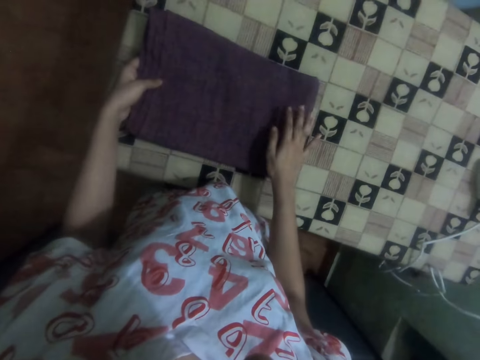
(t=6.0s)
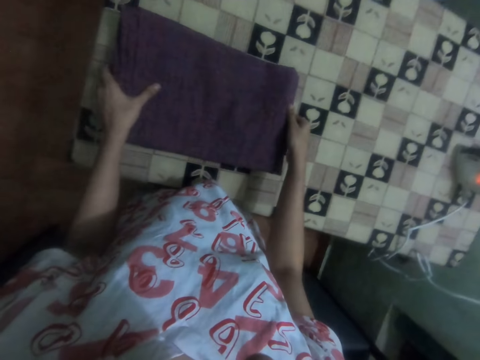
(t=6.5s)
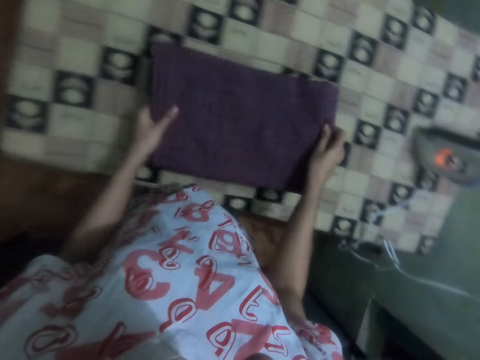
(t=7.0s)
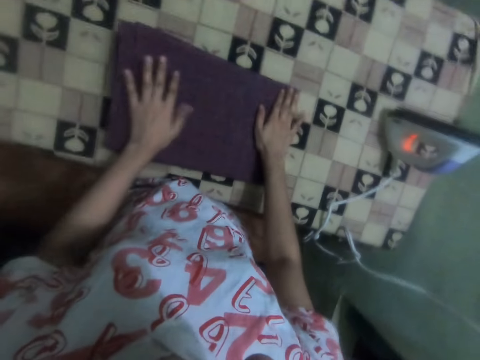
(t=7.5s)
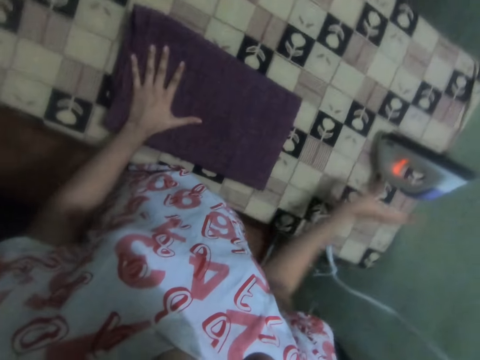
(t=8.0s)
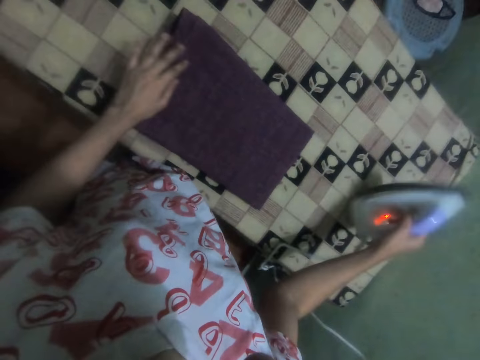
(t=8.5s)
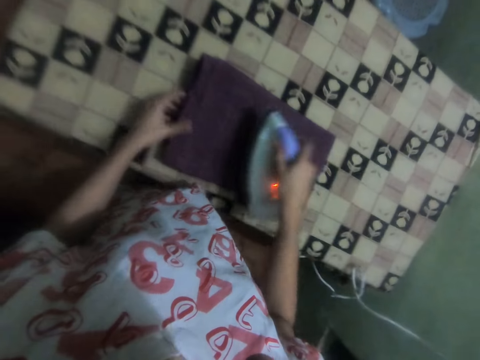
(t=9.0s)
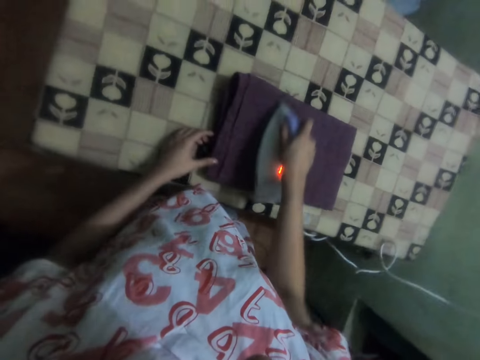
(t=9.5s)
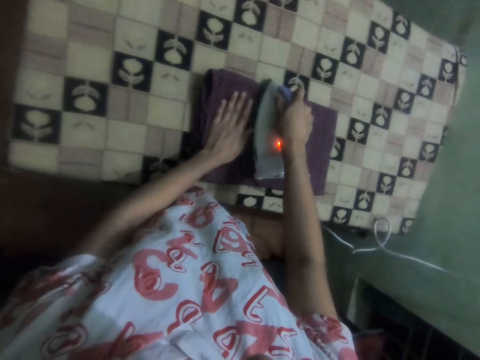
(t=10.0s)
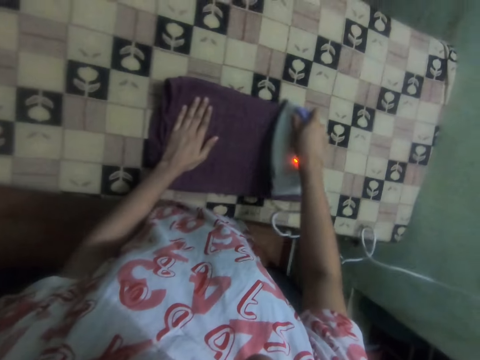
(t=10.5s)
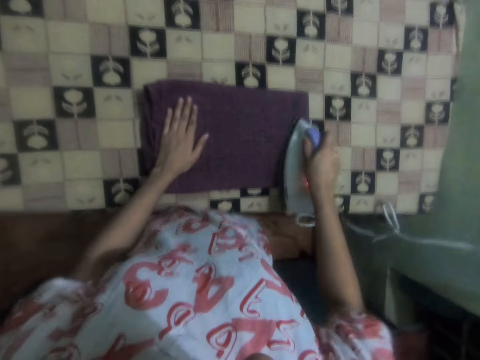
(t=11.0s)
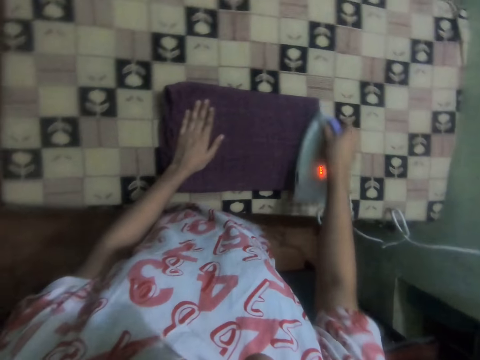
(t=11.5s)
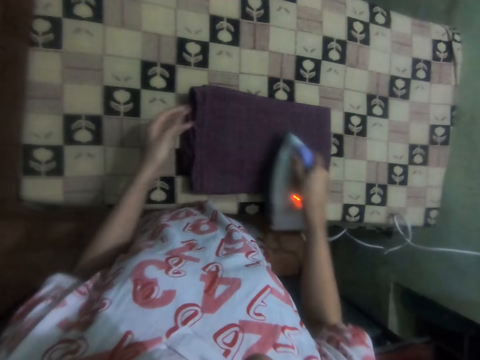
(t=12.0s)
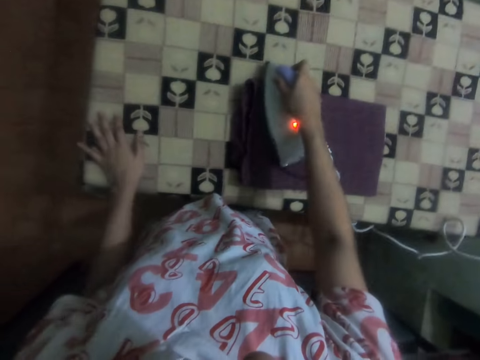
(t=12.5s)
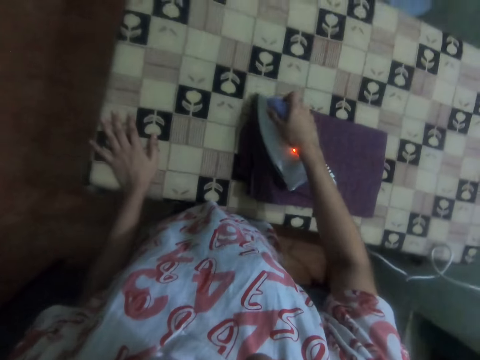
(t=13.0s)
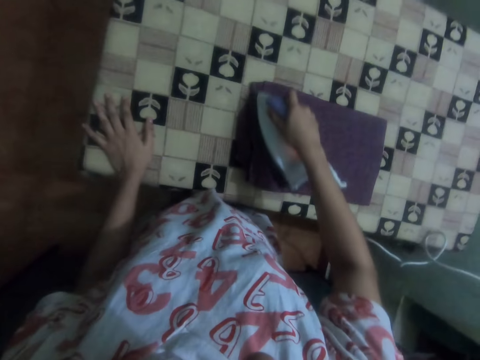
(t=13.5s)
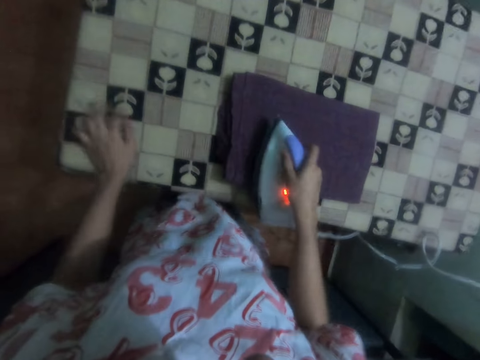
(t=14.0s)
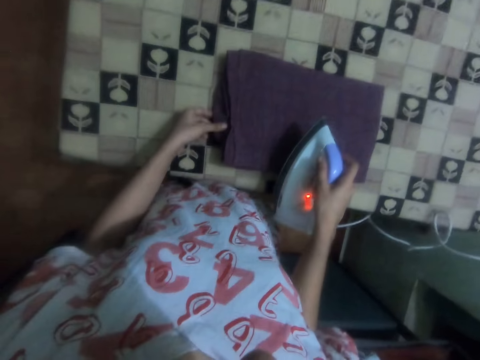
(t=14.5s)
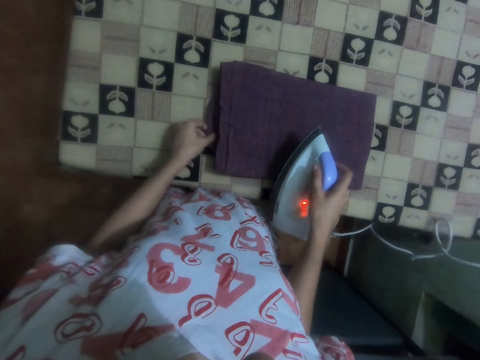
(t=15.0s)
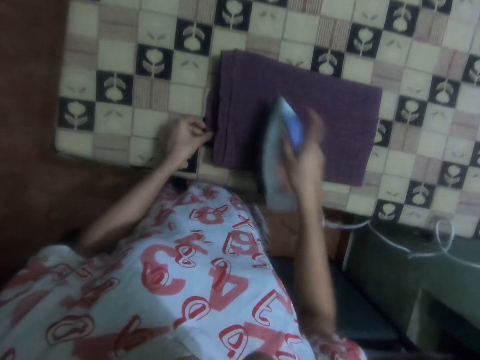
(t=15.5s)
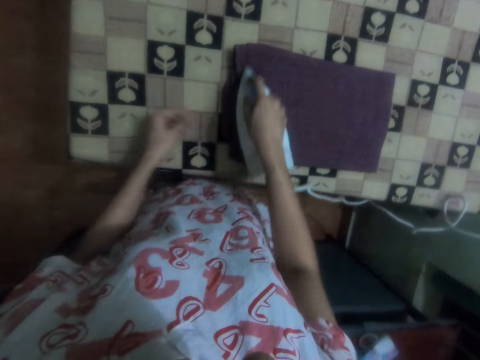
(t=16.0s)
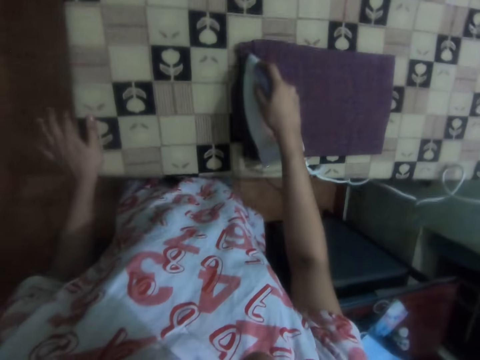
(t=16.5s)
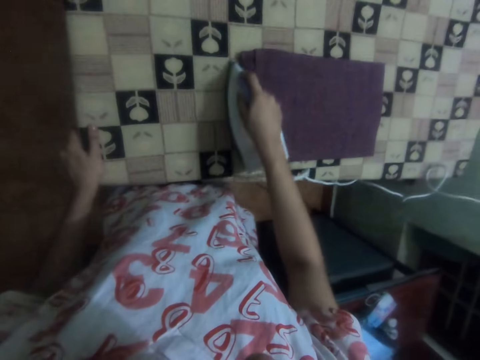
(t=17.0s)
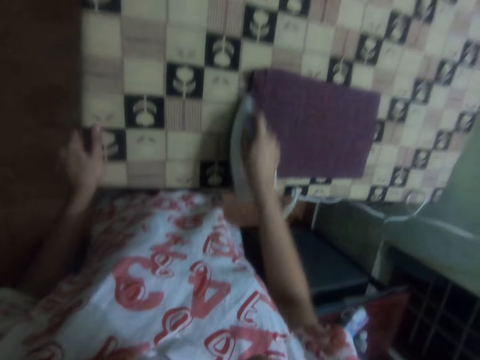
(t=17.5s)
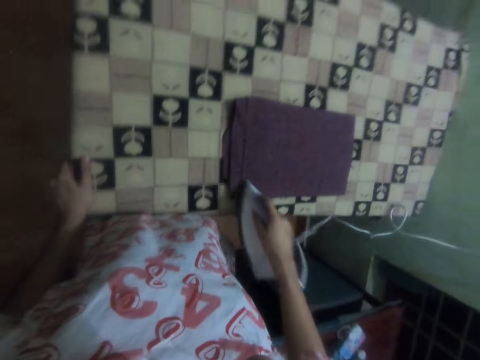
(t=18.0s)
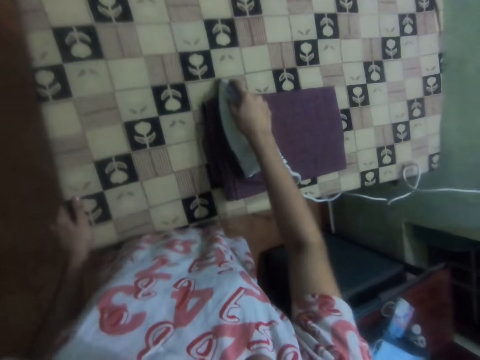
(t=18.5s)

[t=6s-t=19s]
The camera wearer moves the cloth on the table with both hands. They put the cloth on the table with both hands. They pick up the iron on the table with the right hand. They iron the cloth on the table with the iron. They adjust the cloth on the table. They iron the cloth with the iron.

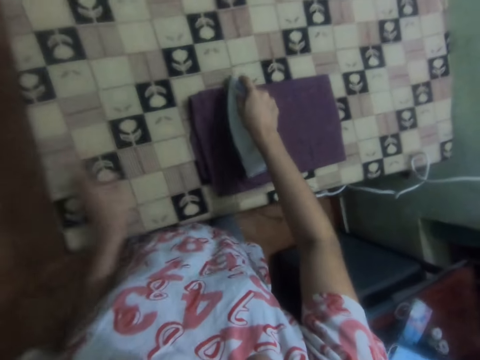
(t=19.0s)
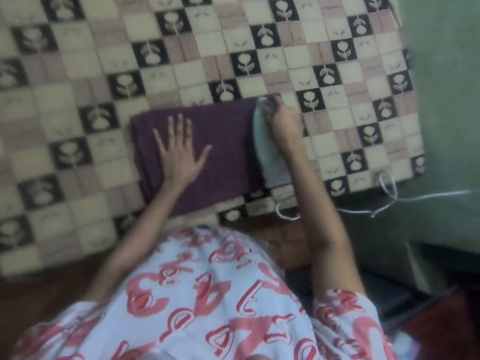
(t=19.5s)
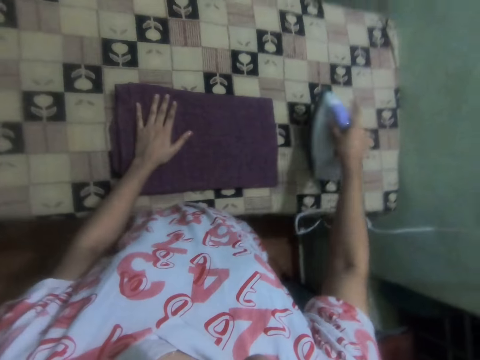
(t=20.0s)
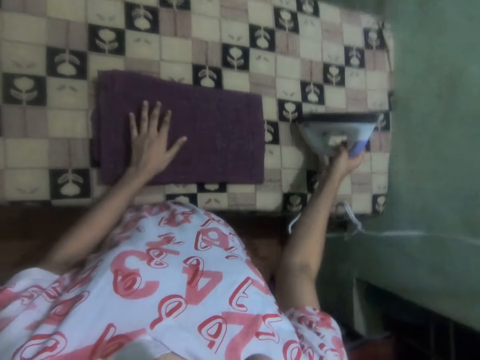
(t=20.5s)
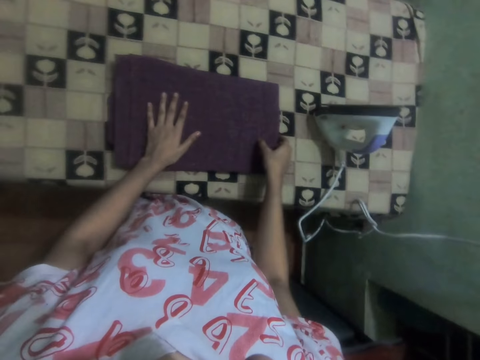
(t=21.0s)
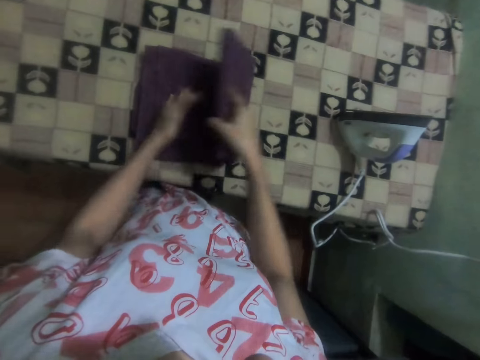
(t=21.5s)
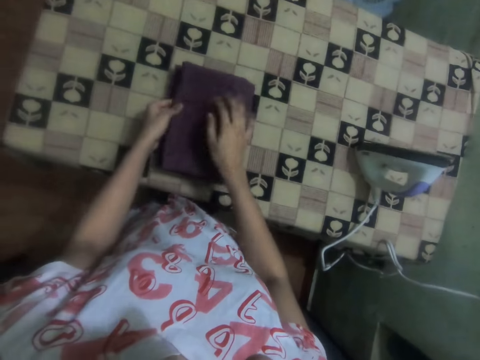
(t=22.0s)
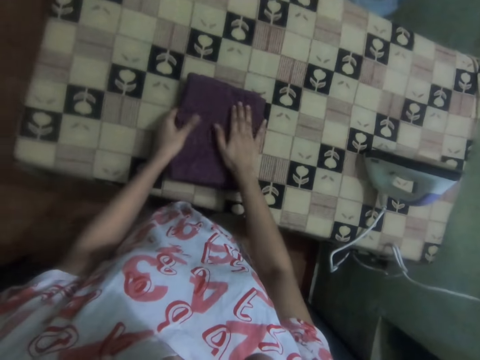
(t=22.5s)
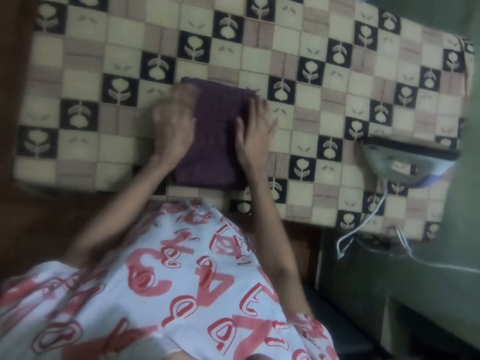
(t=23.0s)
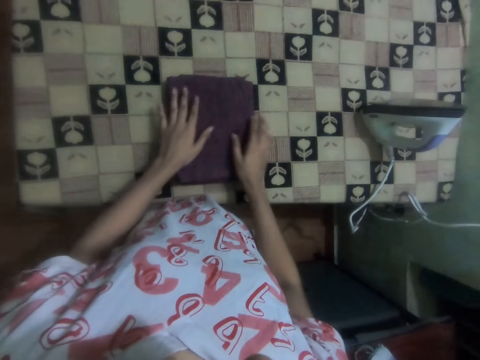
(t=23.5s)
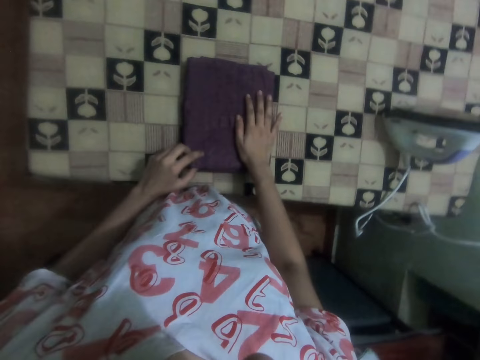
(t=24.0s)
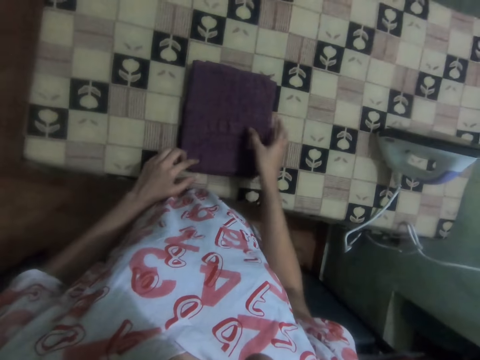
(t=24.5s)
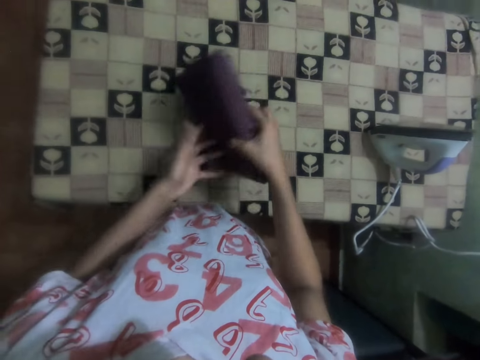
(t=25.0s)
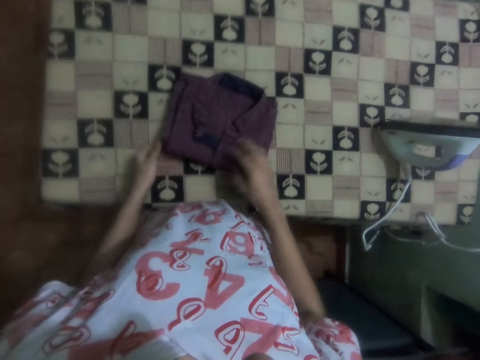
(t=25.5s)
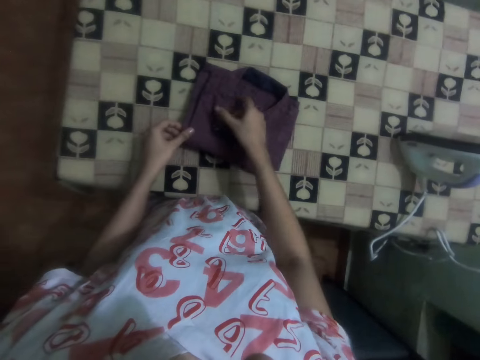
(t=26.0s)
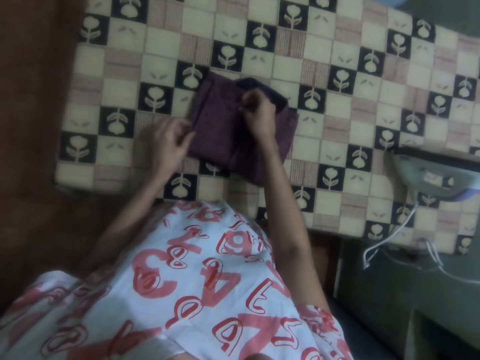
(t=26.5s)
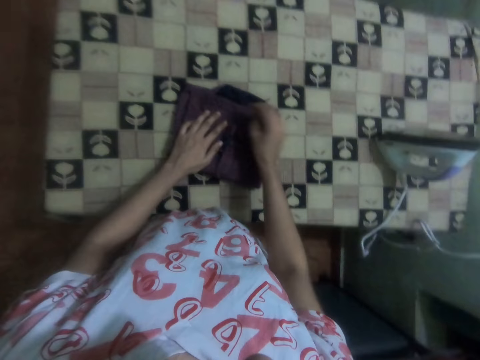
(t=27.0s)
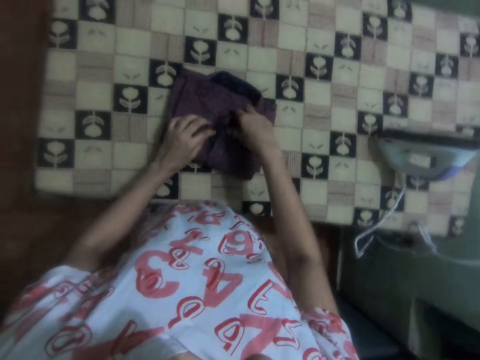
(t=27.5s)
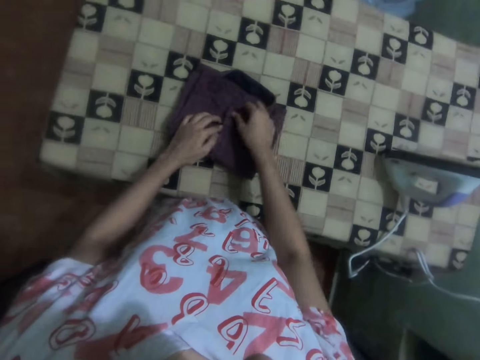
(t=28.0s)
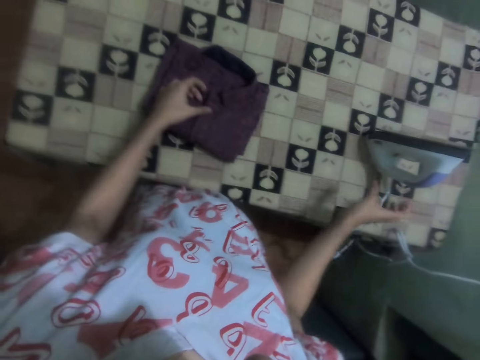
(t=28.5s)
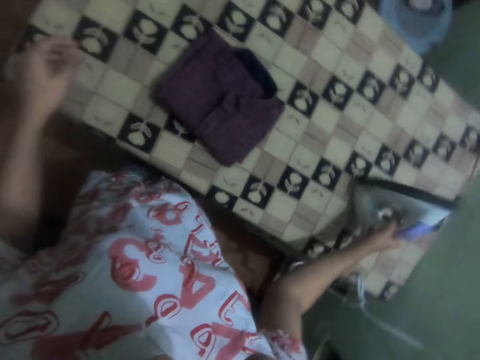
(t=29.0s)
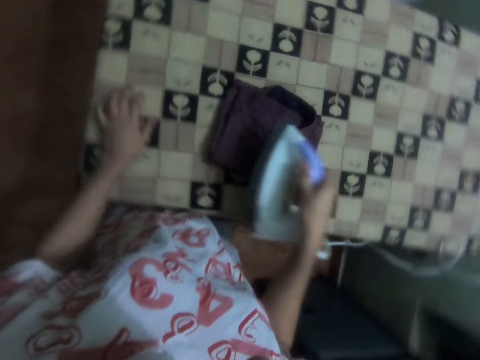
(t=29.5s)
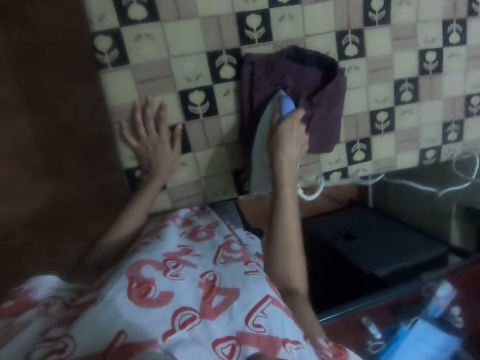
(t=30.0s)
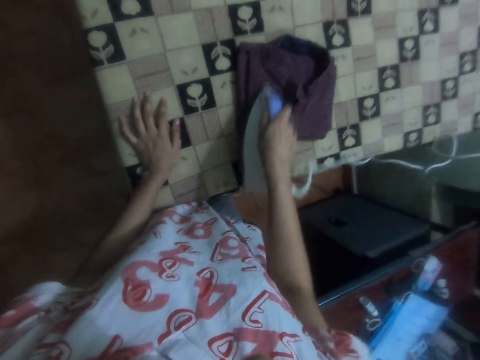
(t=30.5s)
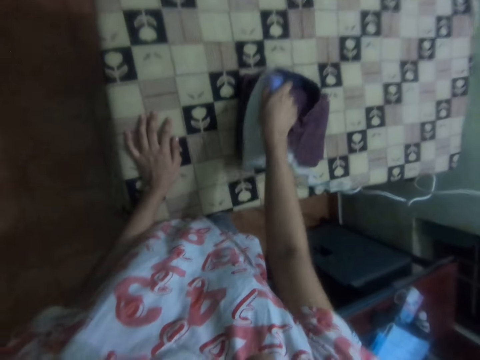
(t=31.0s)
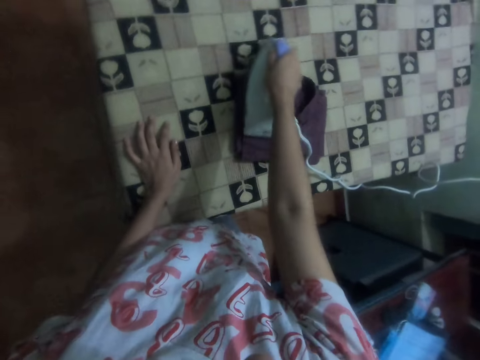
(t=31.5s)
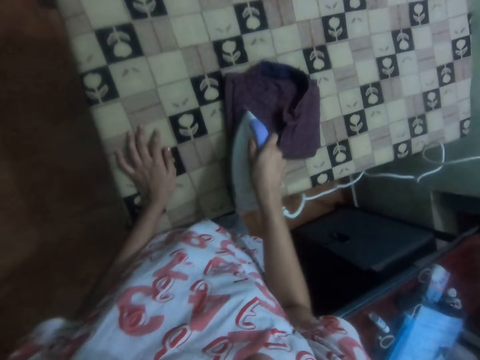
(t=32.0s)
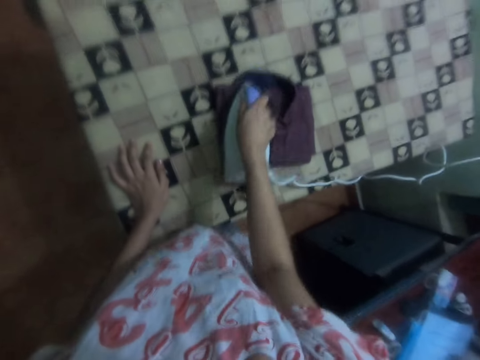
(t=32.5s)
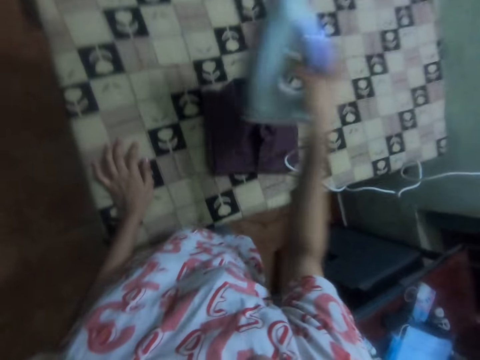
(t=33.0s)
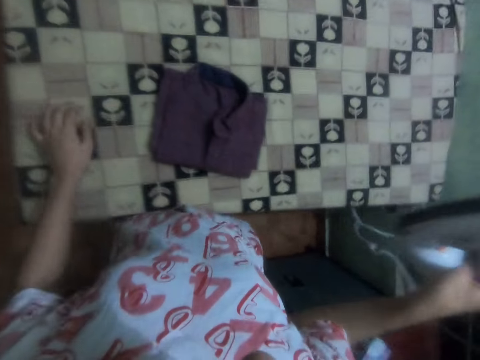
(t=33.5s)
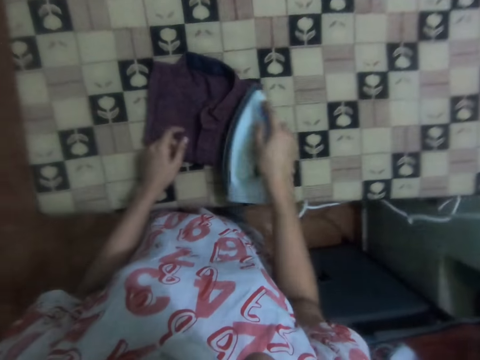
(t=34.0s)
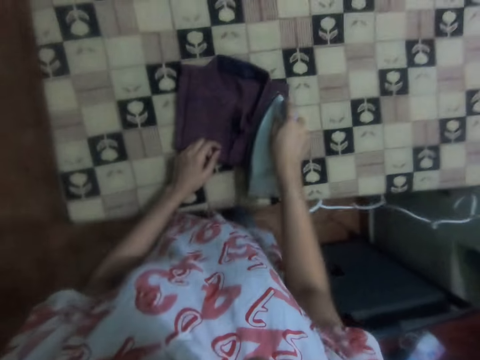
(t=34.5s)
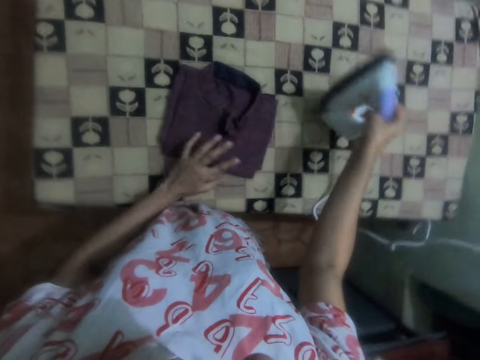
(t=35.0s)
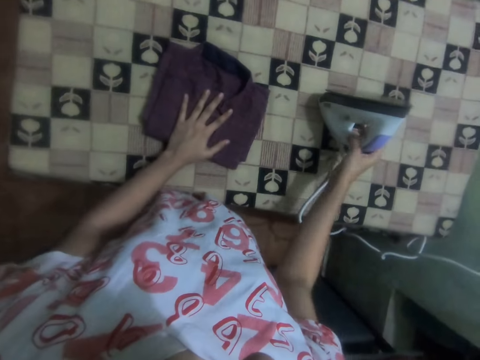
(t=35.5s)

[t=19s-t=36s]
The camera wearer puts the iron on the table with the right hand. She folds the cloth with her hands. She turns the cloth on the table with her hand. She puts the cloth on the table. She adjusts the cloth on the table with both hands. She picks up the iron on the table with the right hand. She irons the cloth on the table with the iron. She lifts the iron with her hand. She irons the cloth with the iron. She puts the iron on the table with the right hand.
